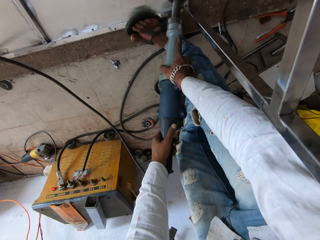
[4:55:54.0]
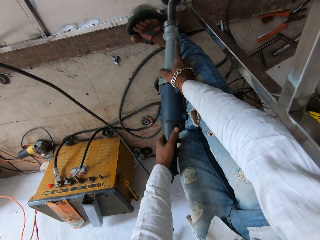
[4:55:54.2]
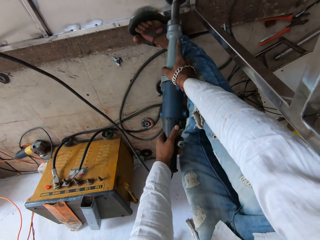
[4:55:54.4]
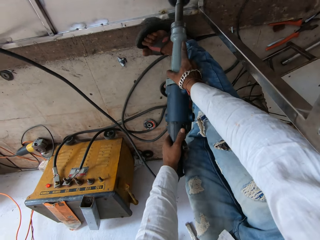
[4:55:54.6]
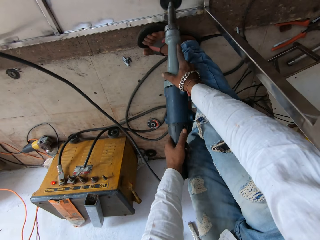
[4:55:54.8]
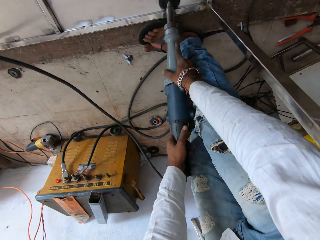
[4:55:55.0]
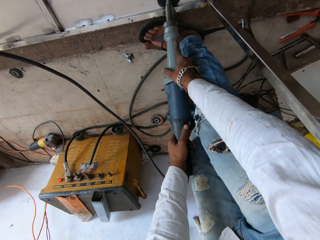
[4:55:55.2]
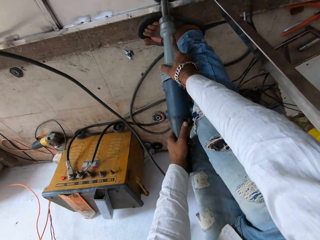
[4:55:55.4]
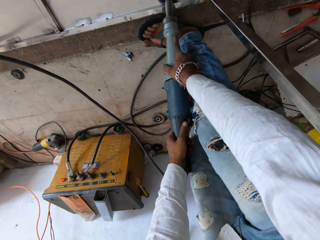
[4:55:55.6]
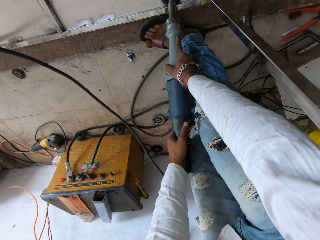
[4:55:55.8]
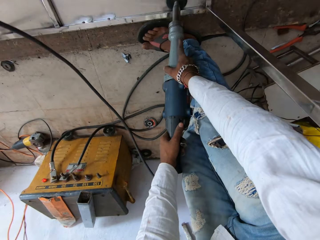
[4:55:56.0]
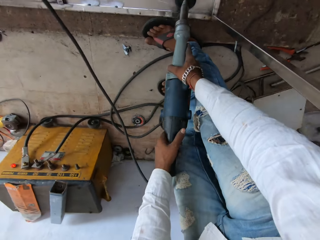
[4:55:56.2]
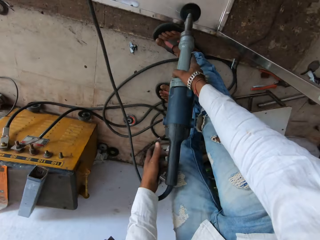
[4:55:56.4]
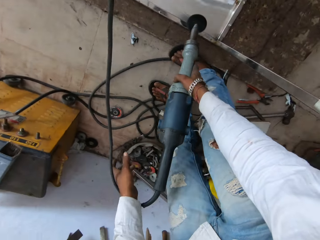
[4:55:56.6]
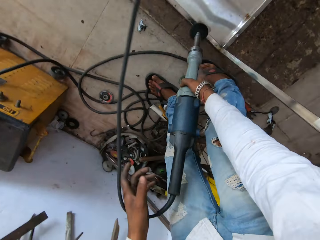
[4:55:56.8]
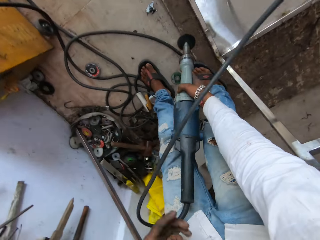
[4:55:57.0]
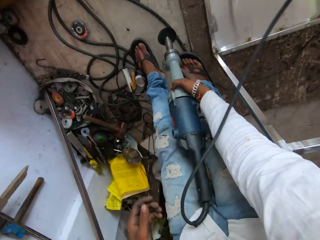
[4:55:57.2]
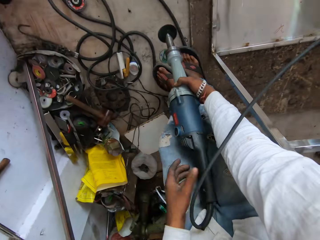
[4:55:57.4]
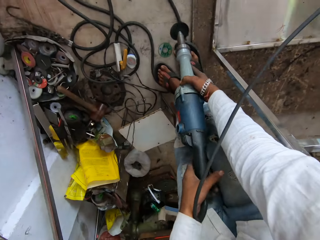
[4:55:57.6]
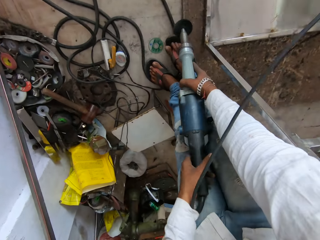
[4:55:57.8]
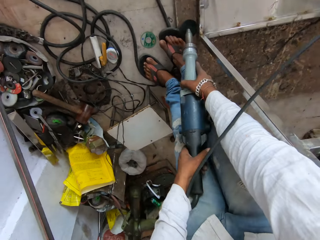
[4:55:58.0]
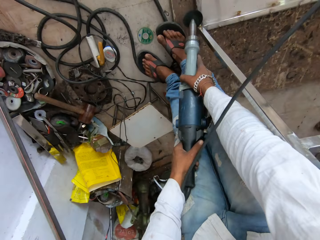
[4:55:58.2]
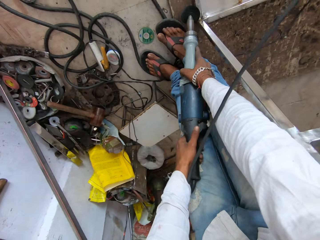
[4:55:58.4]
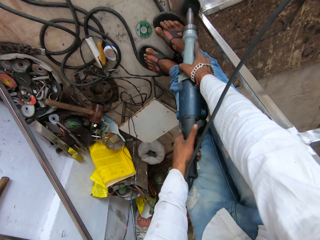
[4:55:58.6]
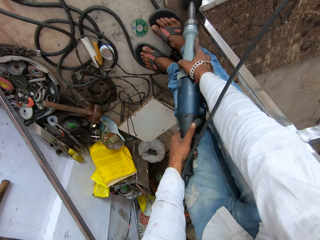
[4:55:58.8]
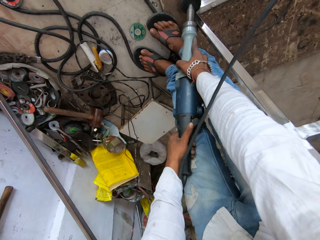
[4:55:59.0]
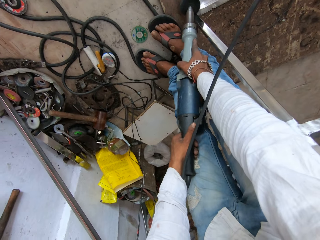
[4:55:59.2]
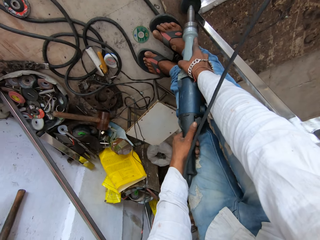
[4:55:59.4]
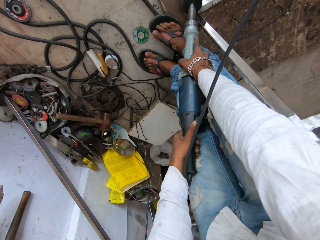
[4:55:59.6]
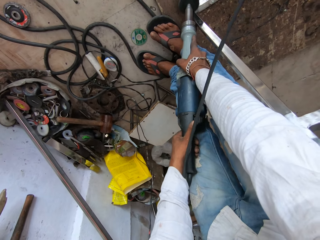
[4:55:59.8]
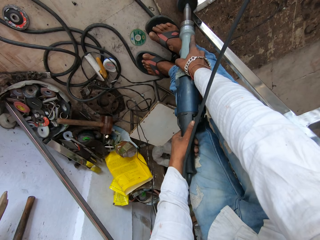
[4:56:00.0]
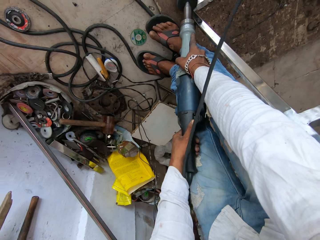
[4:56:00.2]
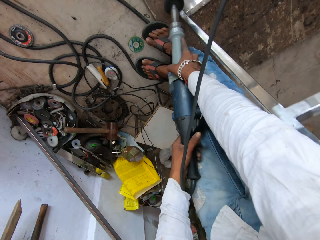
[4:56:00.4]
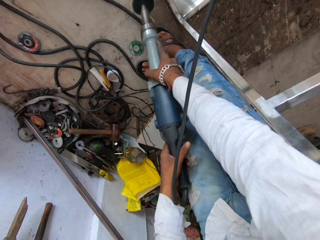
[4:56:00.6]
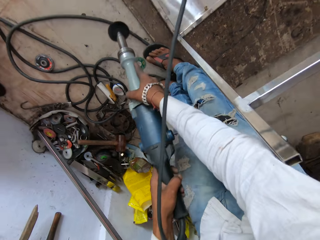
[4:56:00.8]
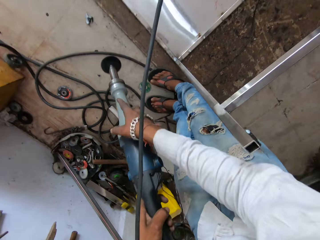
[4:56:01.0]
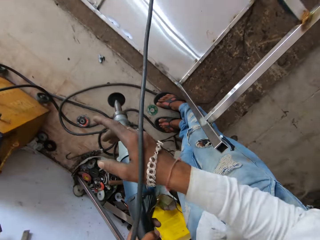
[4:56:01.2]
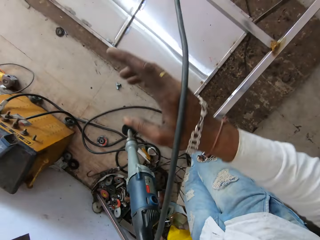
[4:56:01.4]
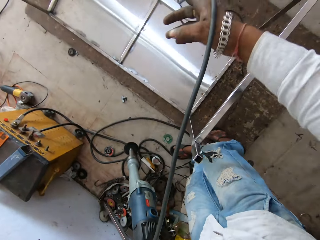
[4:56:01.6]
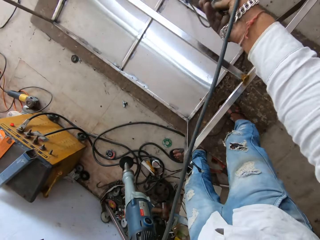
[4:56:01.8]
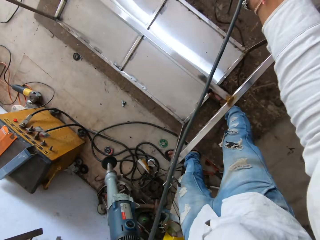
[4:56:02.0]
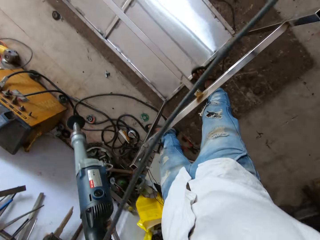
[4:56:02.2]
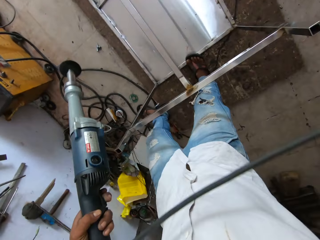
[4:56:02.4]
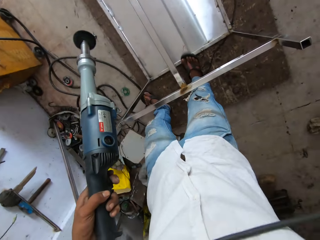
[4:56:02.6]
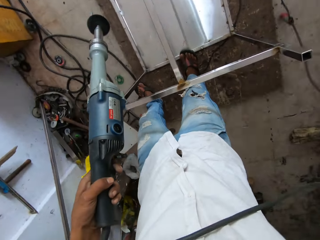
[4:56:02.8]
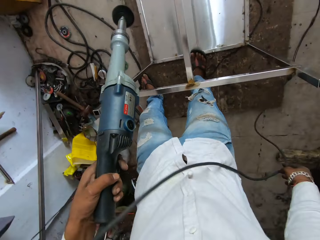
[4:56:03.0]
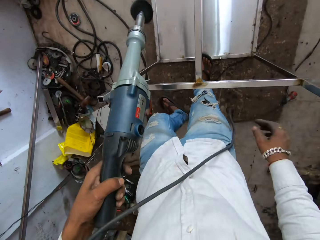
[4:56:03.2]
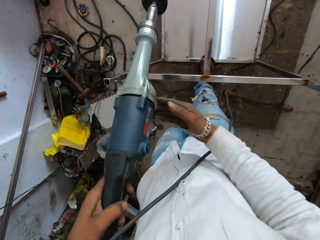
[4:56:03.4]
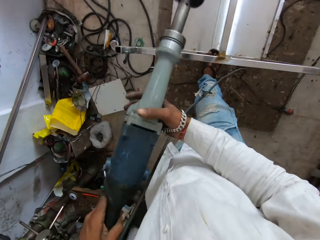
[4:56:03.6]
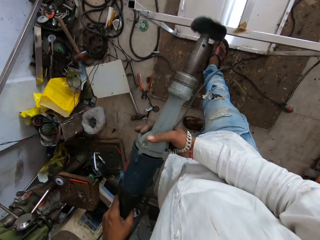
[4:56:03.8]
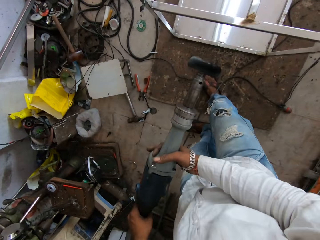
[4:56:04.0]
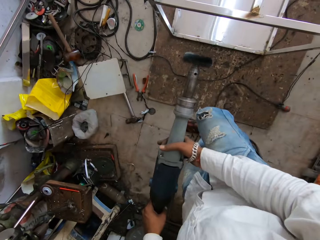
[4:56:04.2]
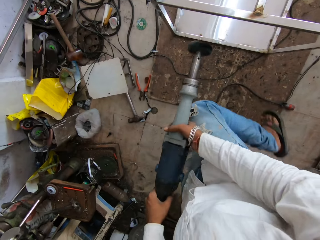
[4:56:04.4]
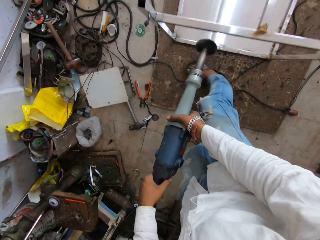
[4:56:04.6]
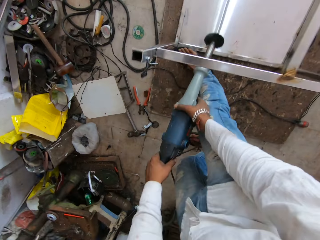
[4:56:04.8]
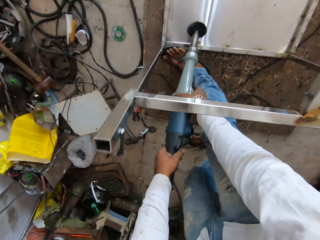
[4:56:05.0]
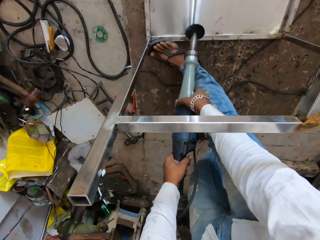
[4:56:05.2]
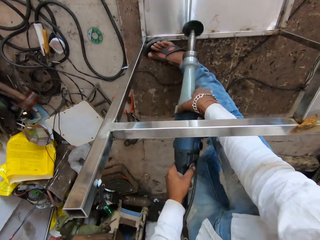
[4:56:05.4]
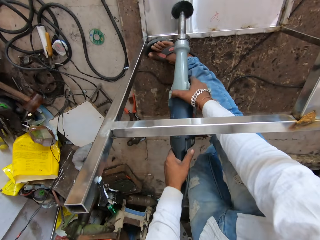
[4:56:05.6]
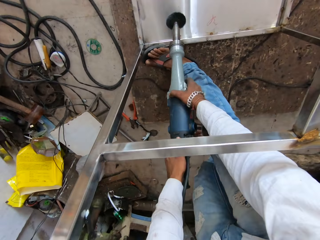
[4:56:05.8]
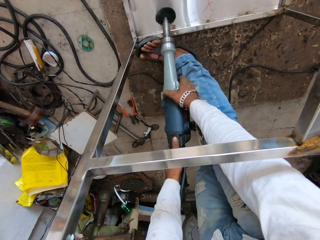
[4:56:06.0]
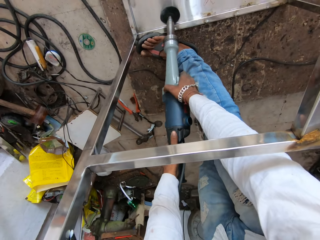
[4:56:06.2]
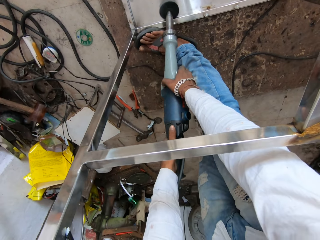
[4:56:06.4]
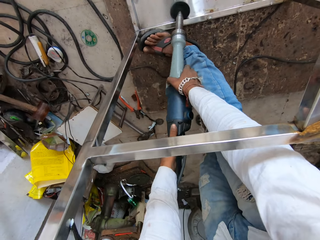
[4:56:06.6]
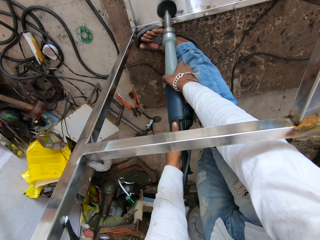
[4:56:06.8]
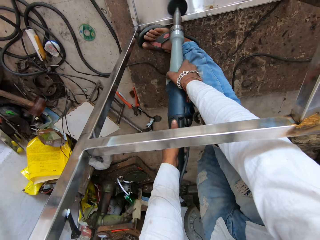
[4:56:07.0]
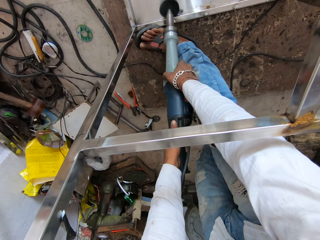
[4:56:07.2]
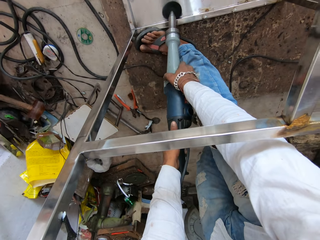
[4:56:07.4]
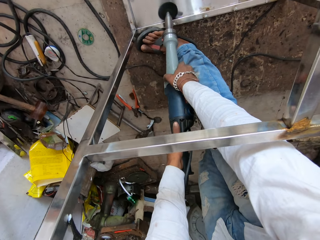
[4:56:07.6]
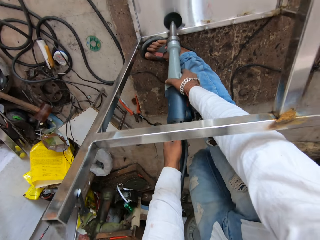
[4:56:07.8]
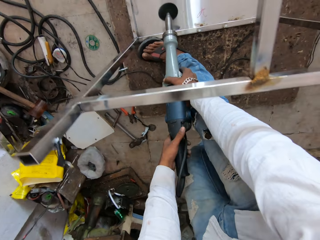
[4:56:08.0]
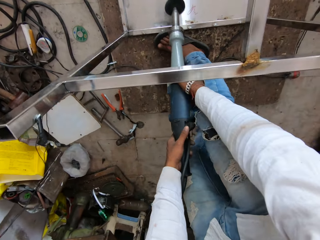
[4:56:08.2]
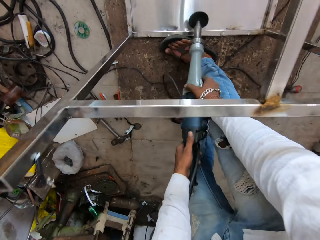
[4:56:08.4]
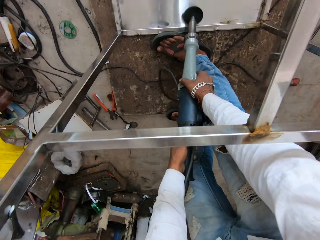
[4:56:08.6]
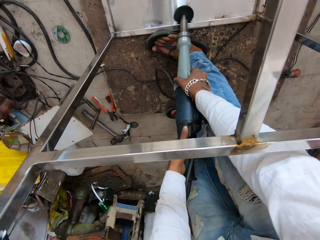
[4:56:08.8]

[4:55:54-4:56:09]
The camera wearer holds an electric polisher with the right hand. They move backwards. They hold the electric polisher with both hands. They polish a metal structure. They lift the electric polisher. They pull a cable. They adjust the cable. They hold the electric polisher with both hands. They move a leg. They brush the metal areas with paint. They polish the metal structure.

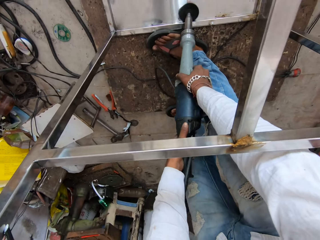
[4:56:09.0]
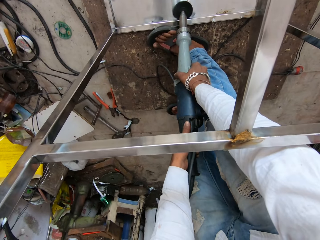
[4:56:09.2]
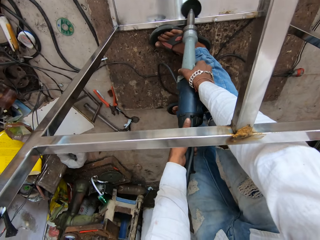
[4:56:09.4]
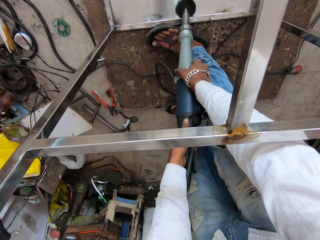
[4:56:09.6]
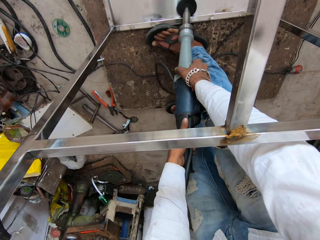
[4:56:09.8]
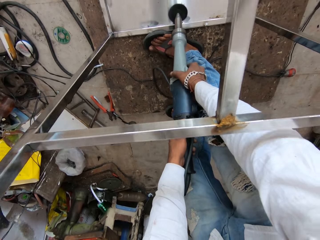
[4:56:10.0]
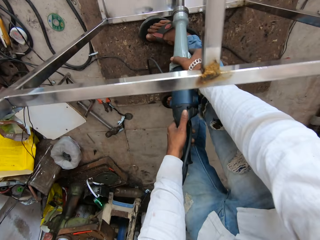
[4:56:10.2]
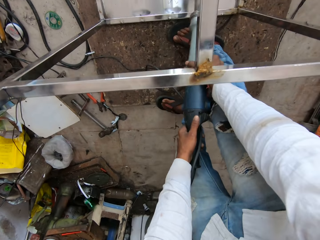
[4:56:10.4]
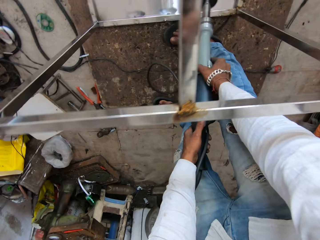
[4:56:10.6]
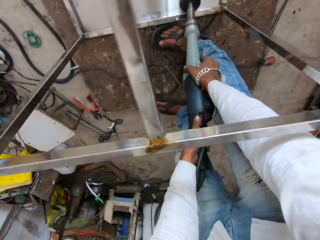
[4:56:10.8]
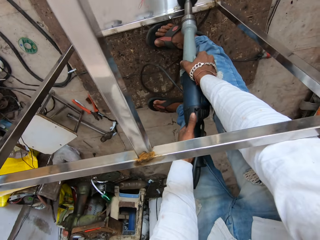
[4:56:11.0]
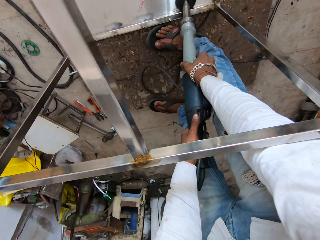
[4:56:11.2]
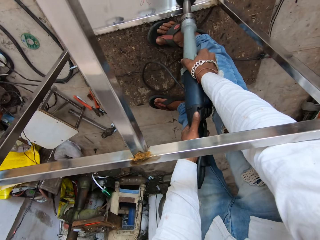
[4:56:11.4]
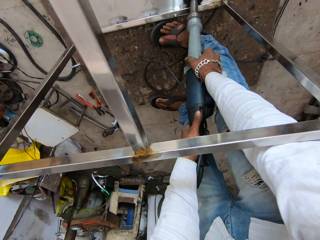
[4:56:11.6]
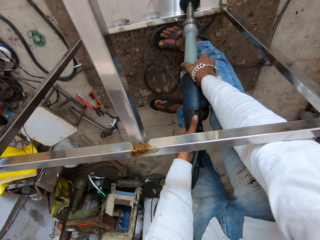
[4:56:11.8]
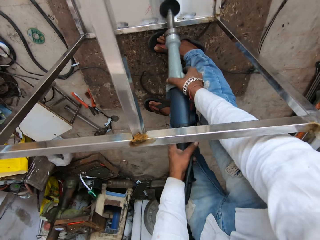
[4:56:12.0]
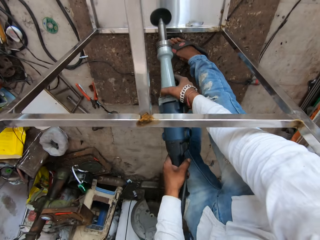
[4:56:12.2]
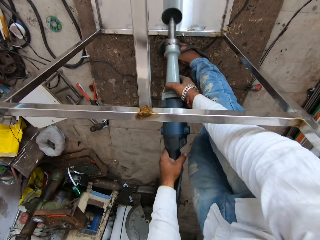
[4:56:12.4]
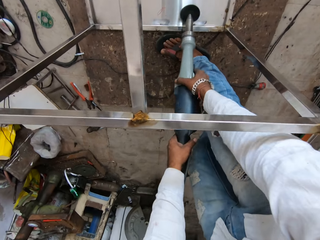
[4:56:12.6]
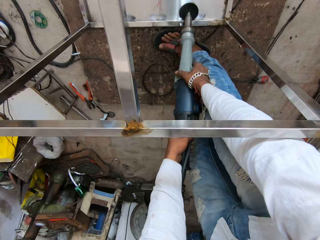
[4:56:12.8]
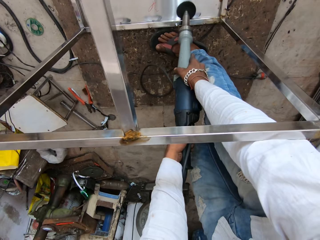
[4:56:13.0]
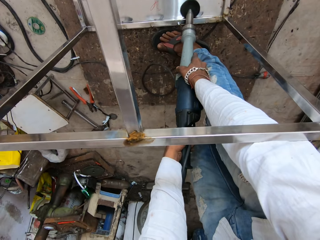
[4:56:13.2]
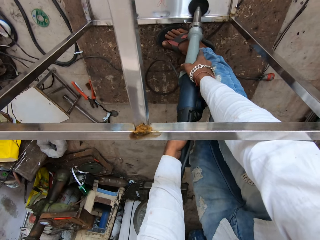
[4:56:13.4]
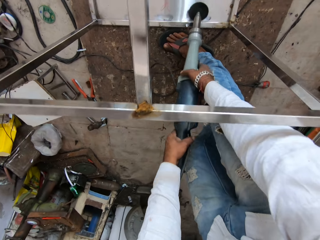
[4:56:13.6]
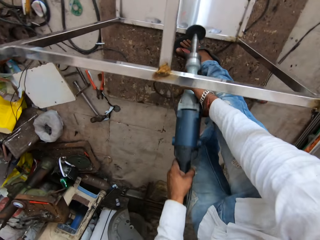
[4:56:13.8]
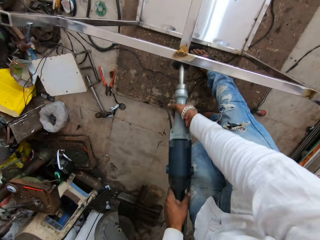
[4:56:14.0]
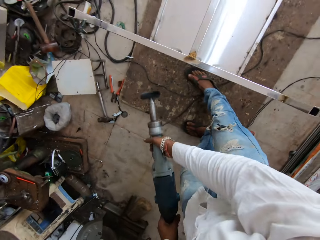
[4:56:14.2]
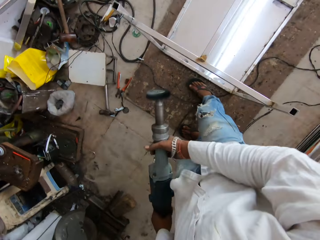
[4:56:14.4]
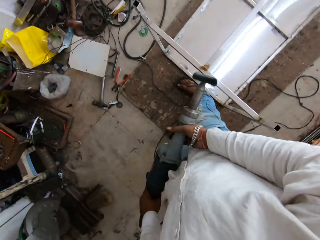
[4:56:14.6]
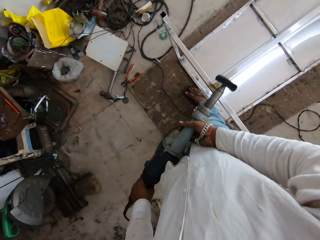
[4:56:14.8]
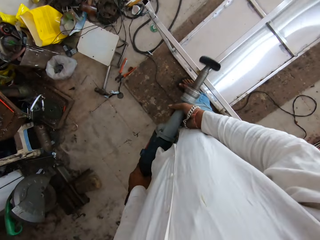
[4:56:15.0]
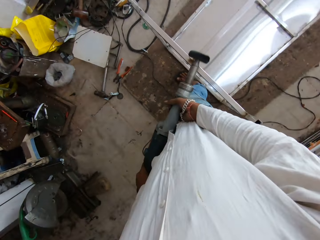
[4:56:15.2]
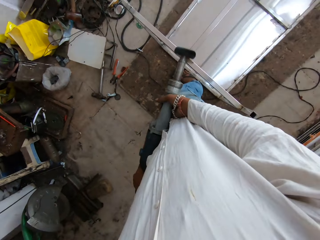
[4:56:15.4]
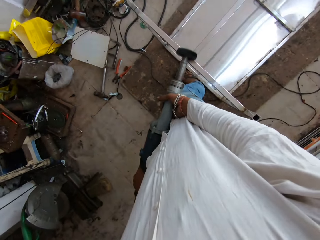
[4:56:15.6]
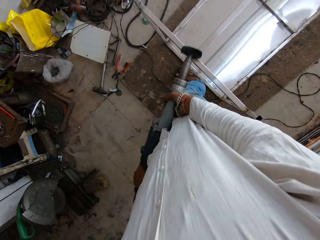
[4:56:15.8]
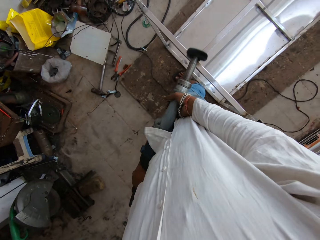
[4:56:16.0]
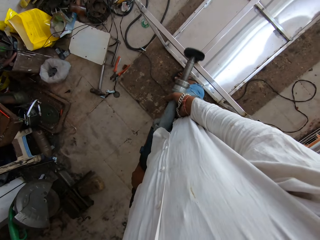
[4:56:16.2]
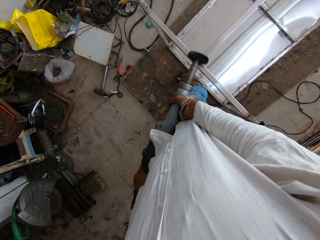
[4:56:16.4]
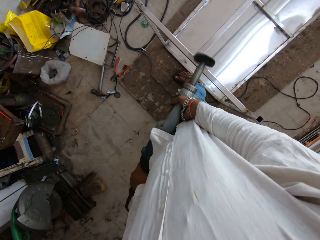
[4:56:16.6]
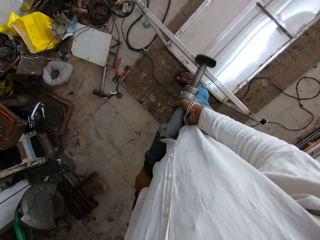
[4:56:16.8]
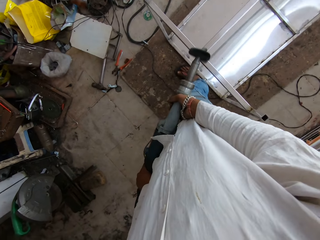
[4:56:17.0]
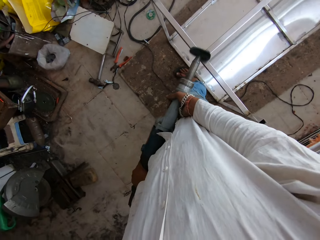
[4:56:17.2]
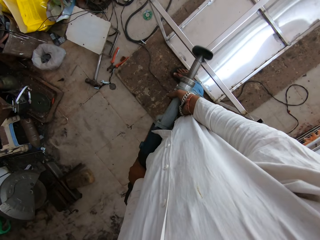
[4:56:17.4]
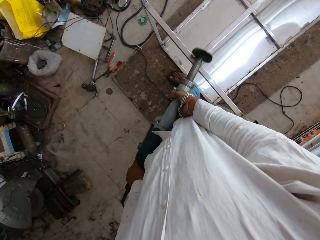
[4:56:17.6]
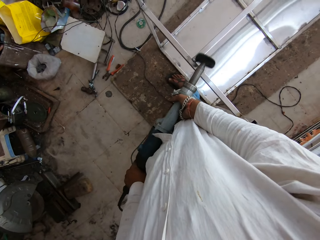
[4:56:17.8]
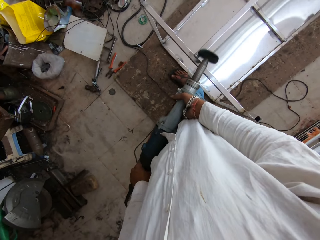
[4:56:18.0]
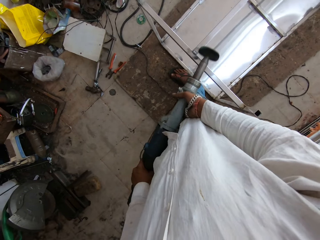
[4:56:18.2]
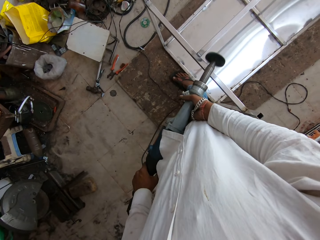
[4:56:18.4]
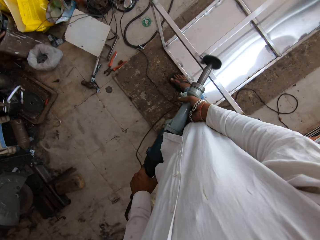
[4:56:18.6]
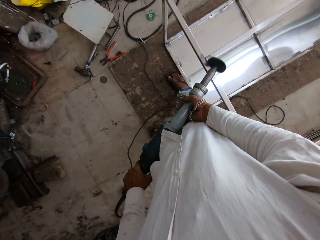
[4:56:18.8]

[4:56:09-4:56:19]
The camera wearer stands. They polish a metal structure.
